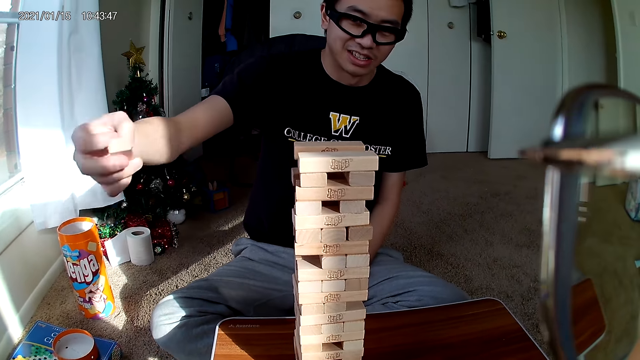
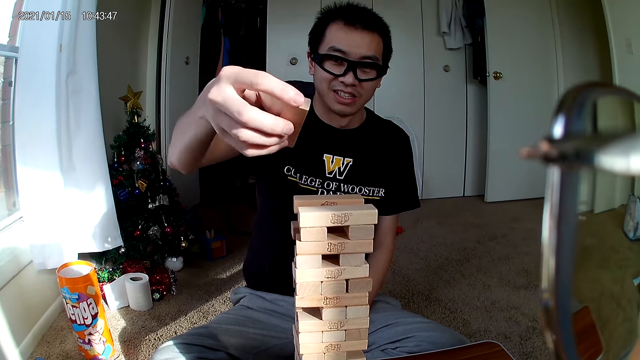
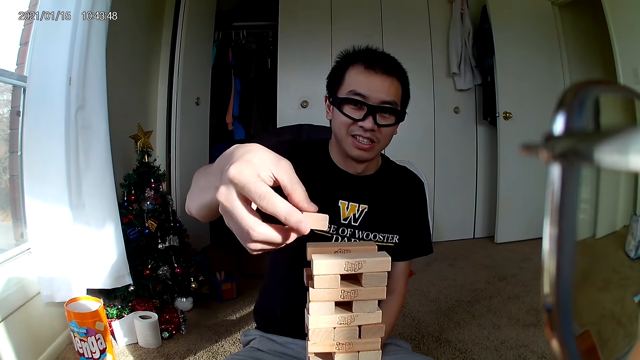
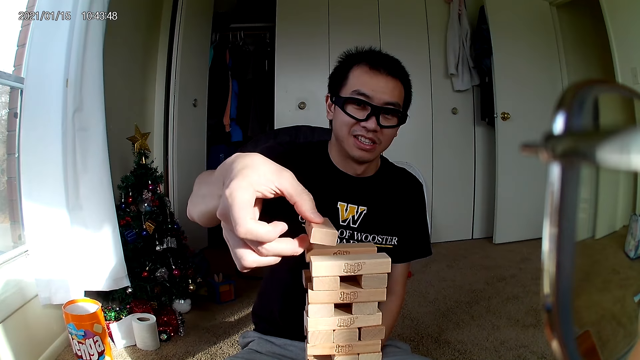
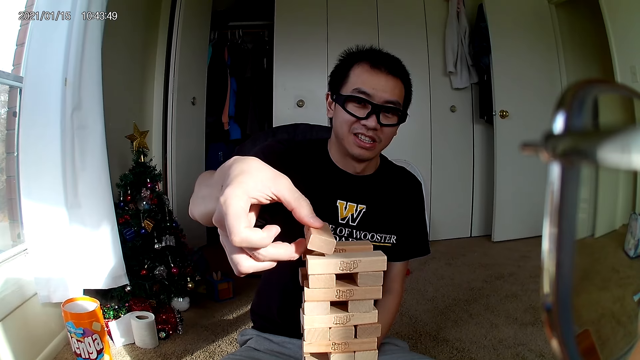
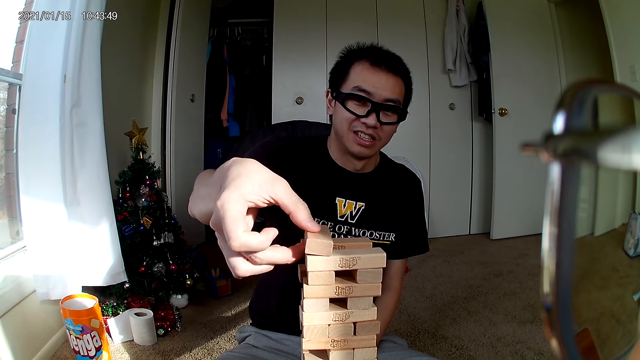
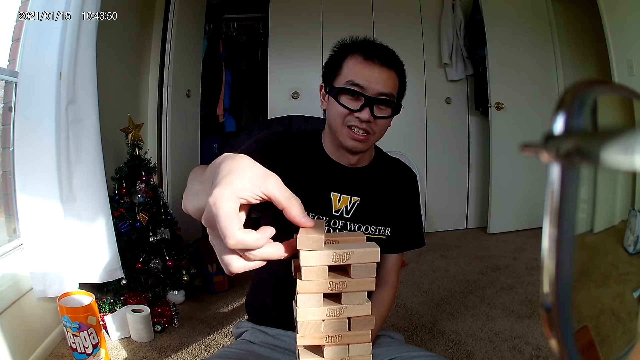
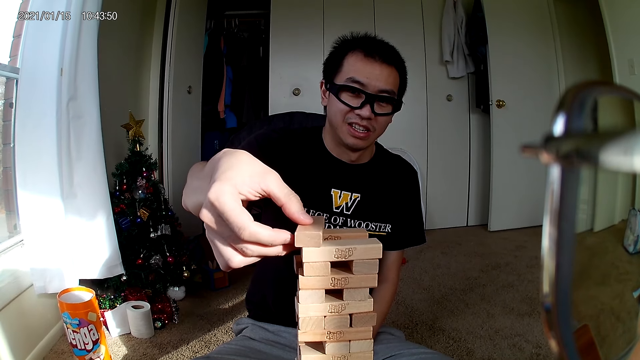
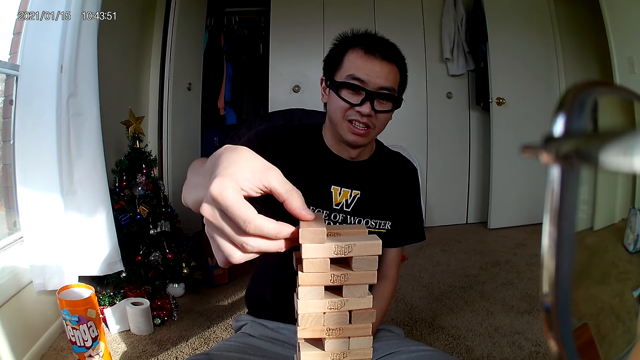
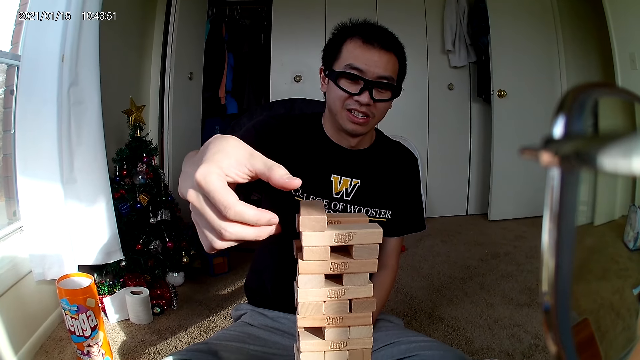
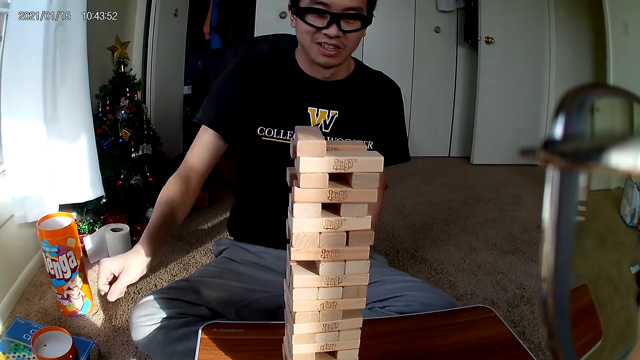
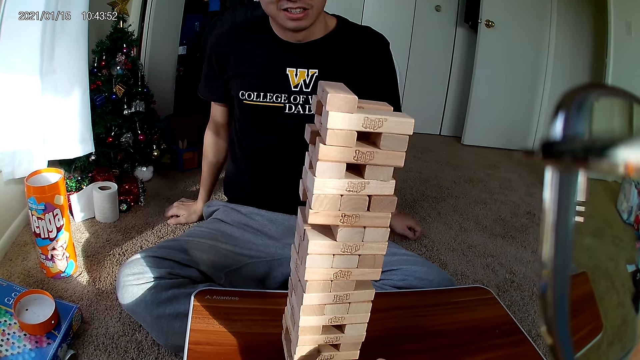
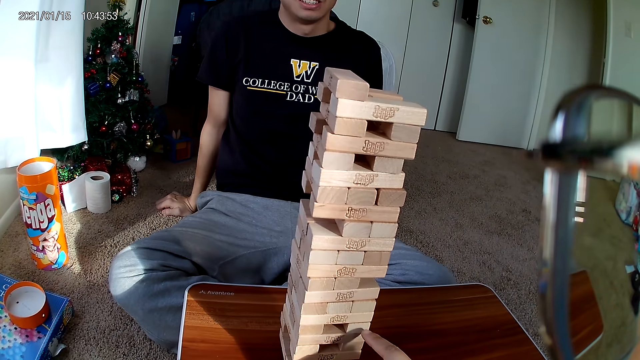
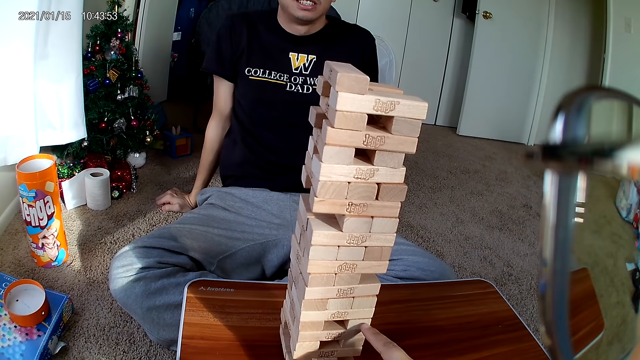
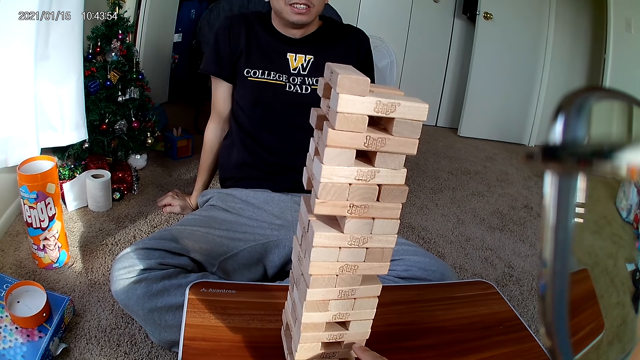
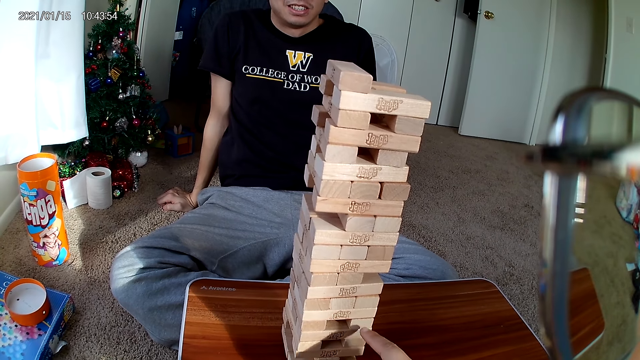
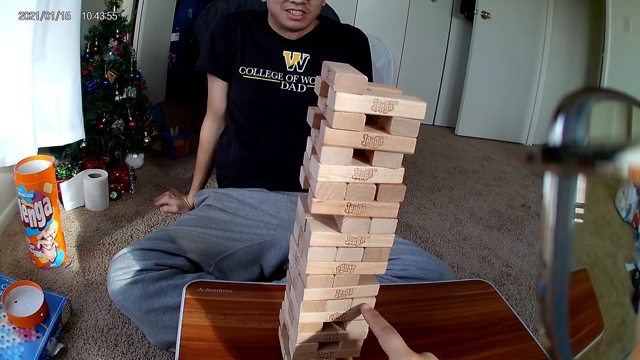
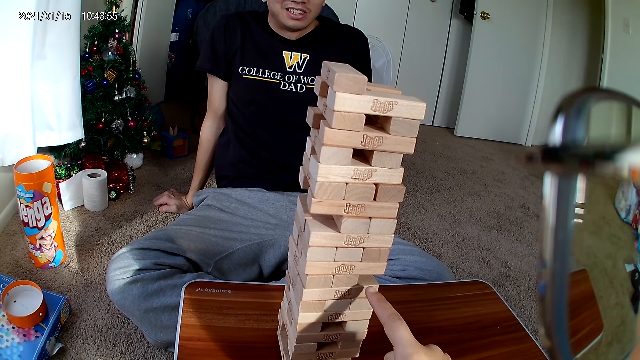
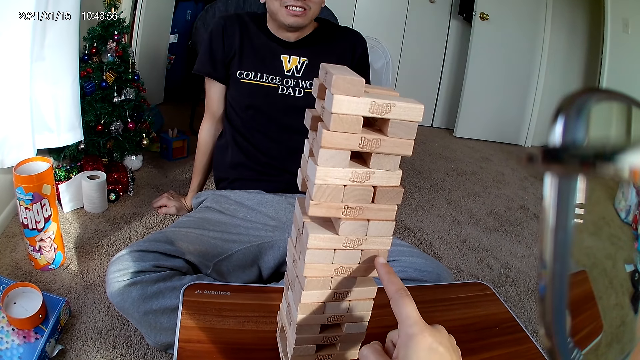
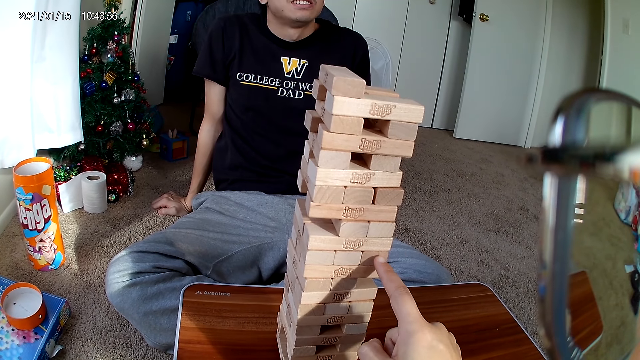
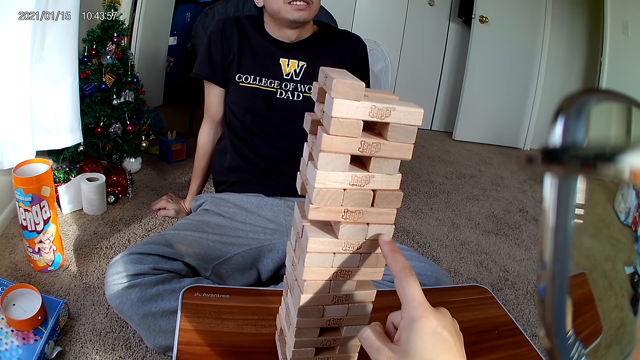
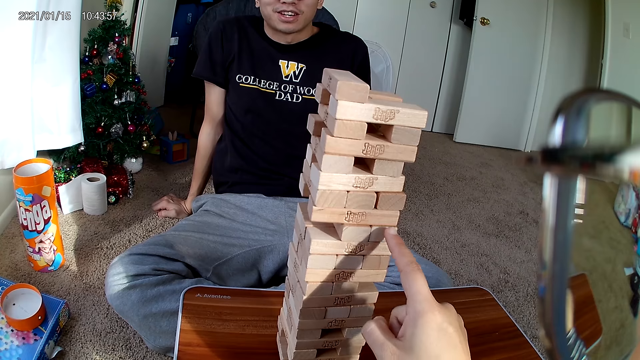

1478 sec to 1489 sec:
The man puts the wooden piece in his right hand on the puzzle, on top. The camera wearer touches wooden pieces in the puzzle with her right hand.

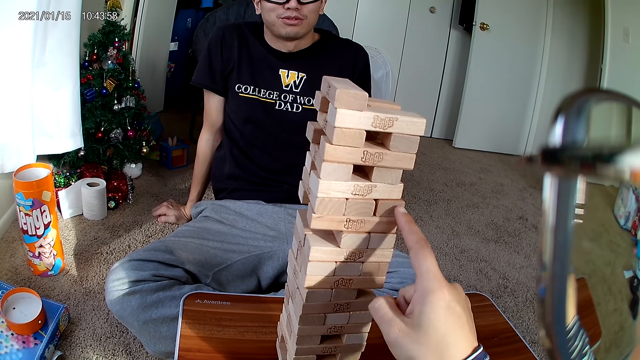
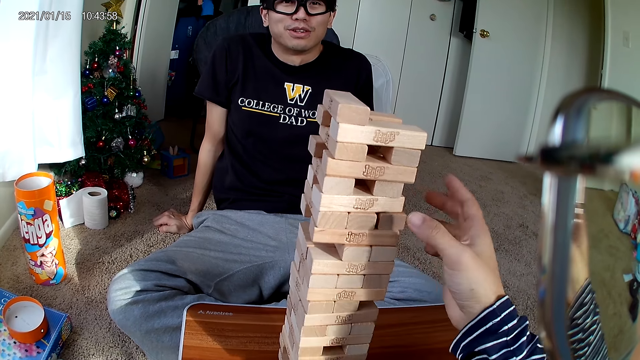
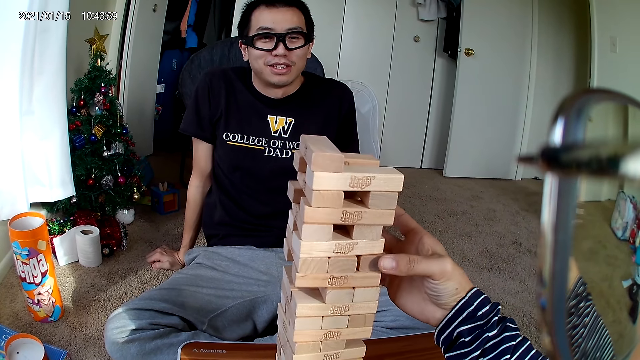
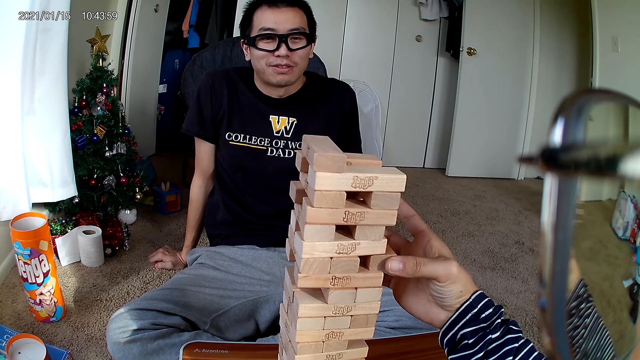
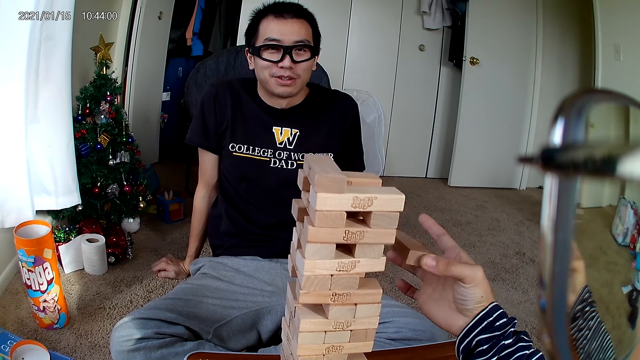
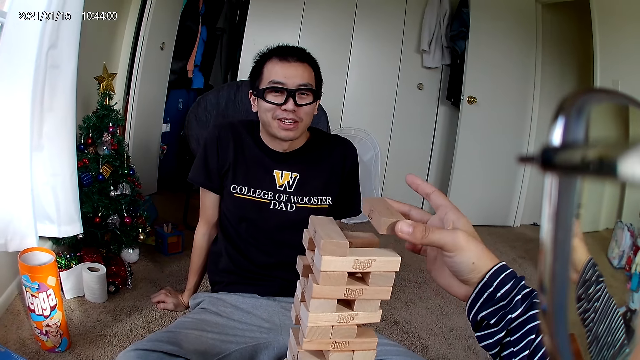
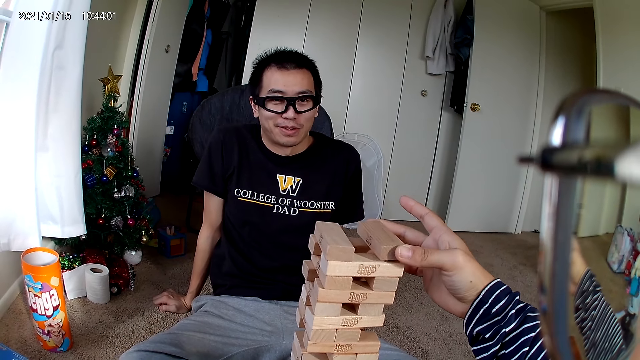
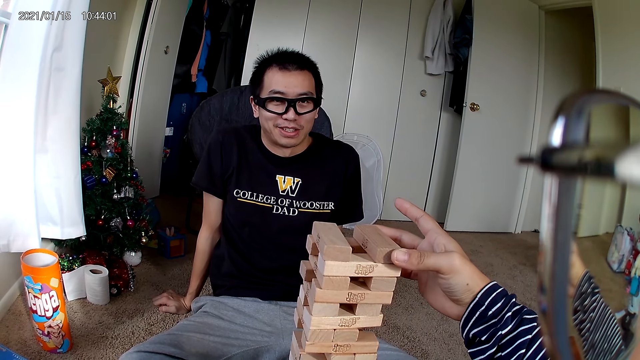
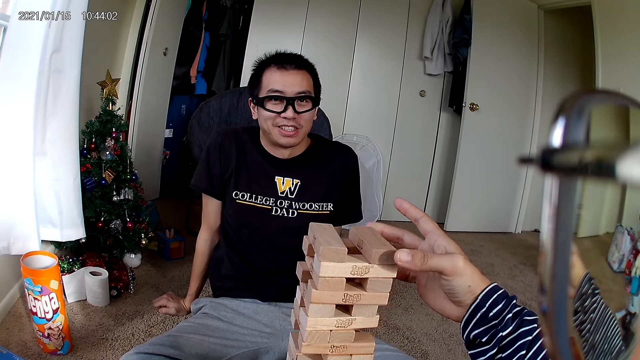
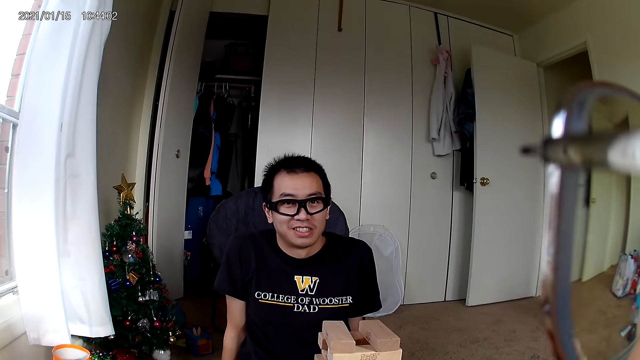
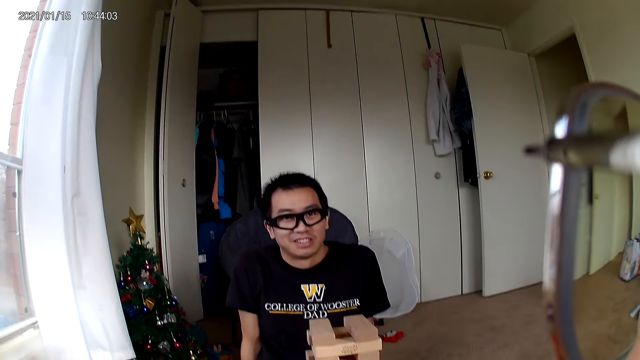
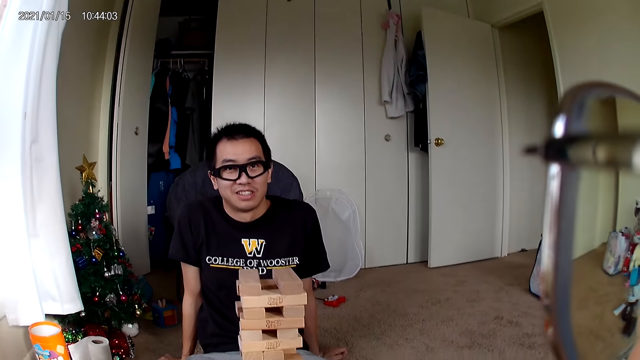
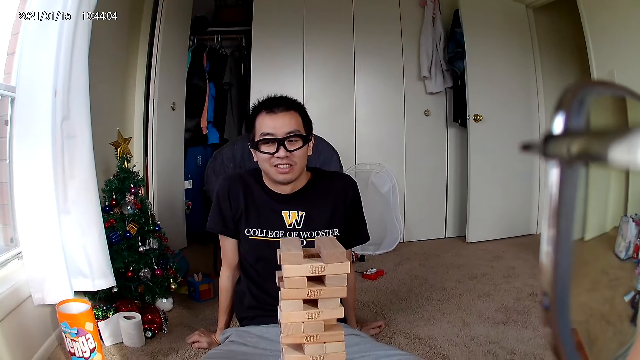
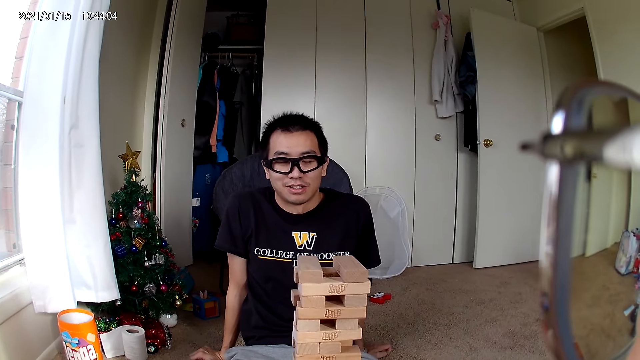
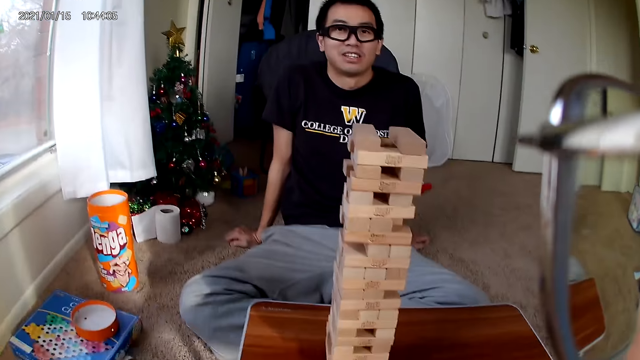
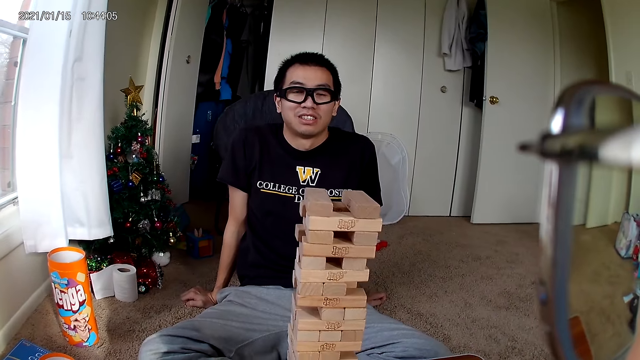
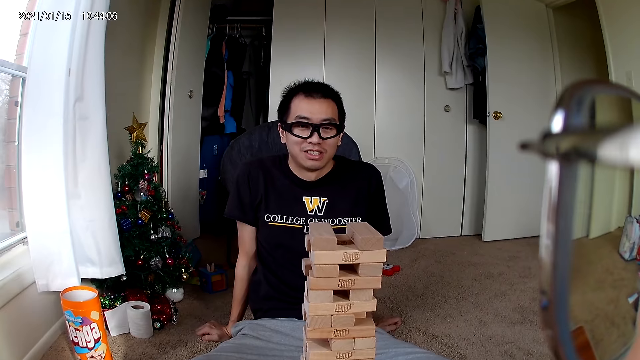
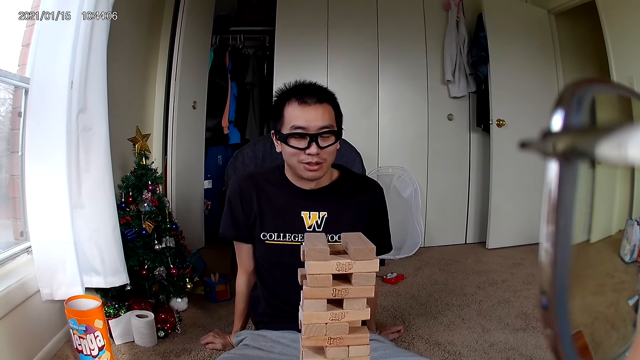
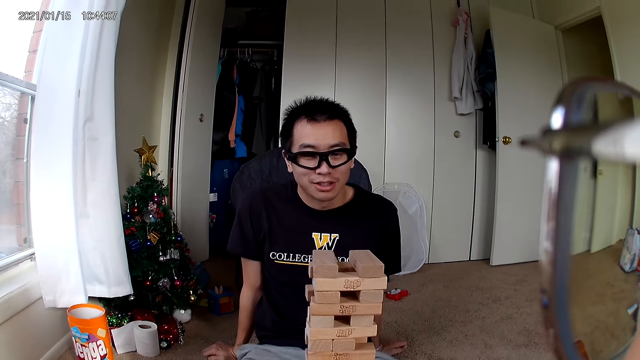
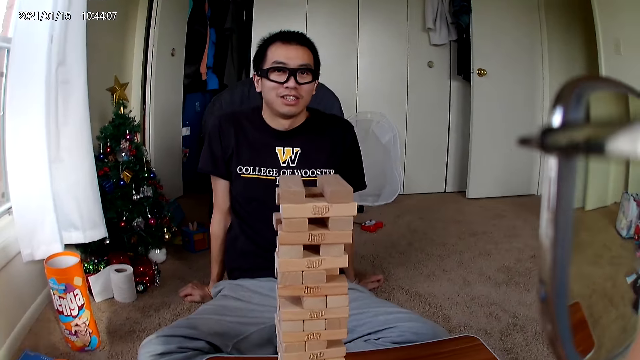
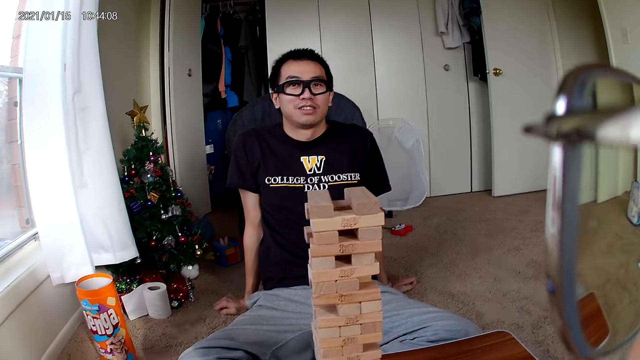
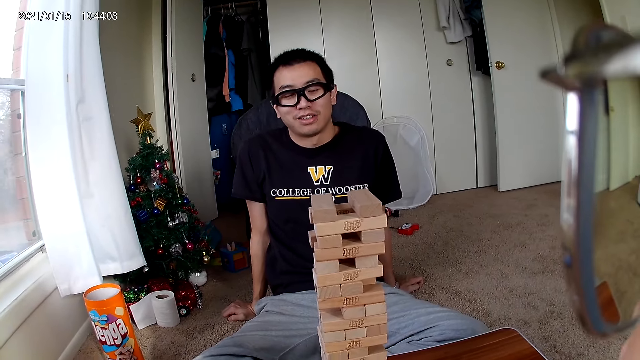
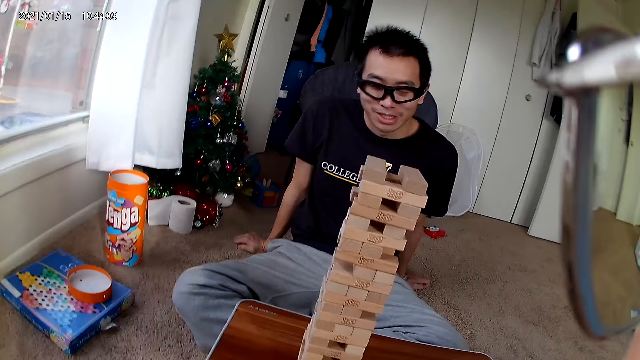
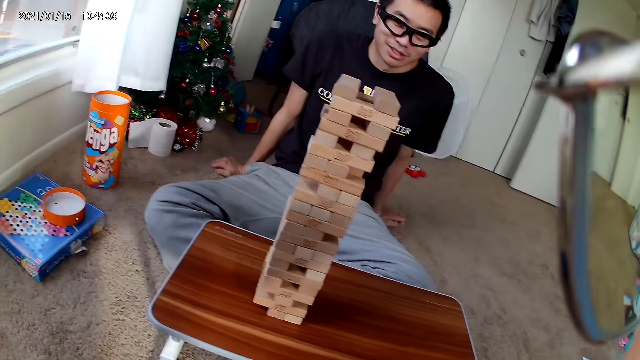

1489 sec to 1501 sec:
The camera wearer removes a wooden piece from the puzzle with her right hand. She puts the wooden piece on the puzzle at the top with her right hand. She interacts with the man.
